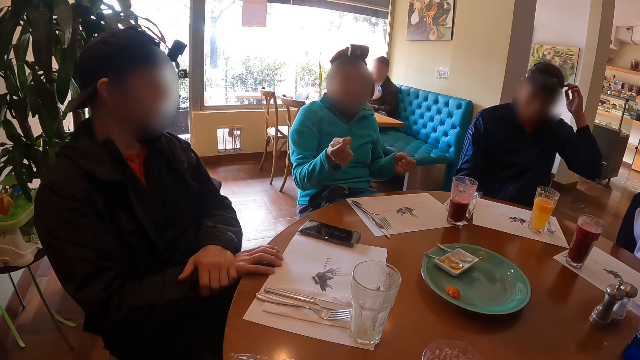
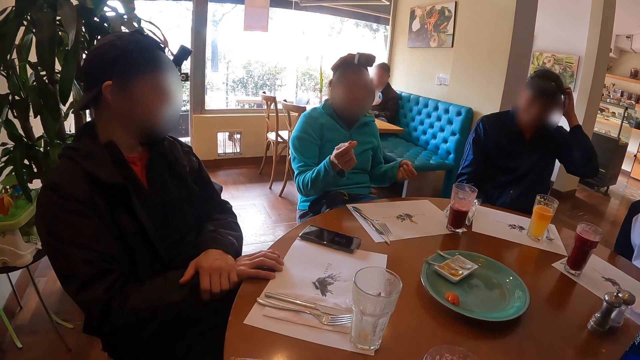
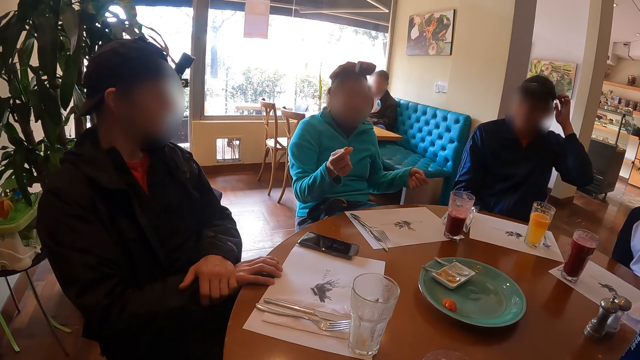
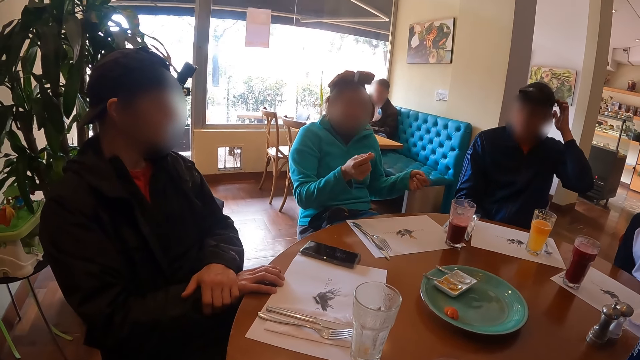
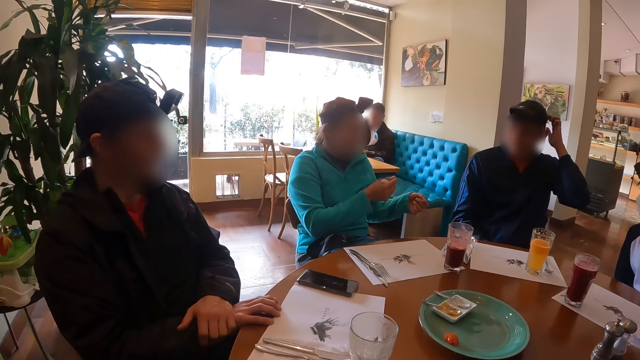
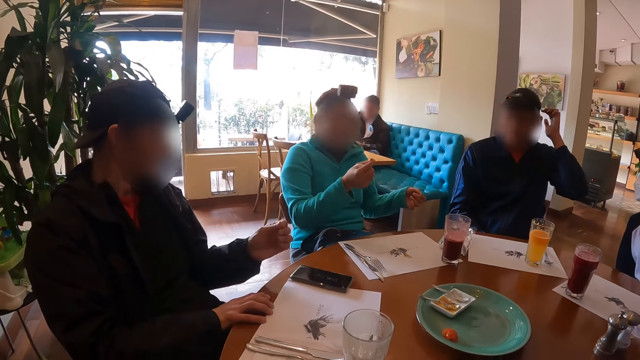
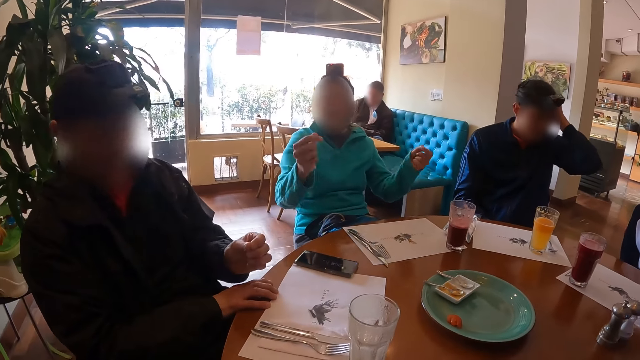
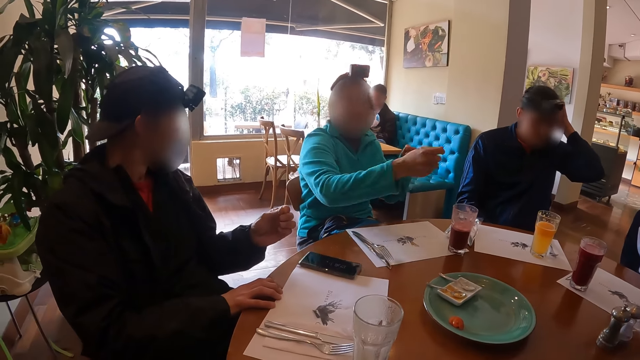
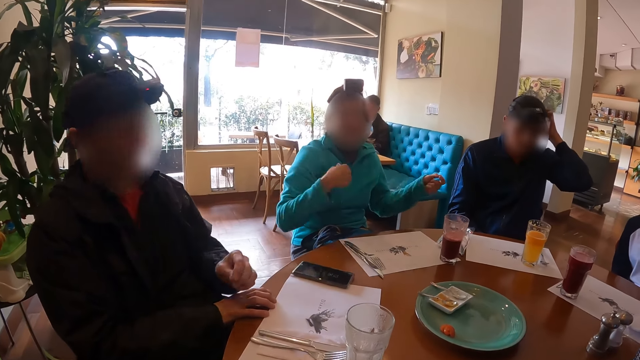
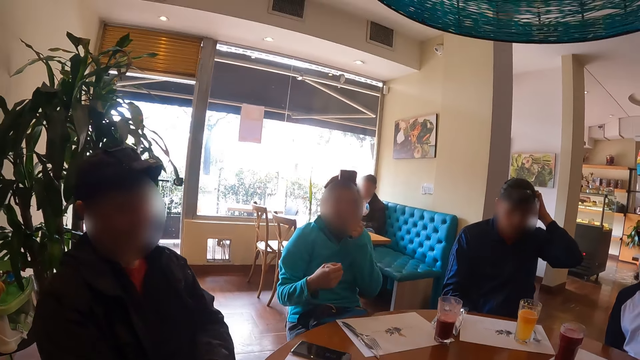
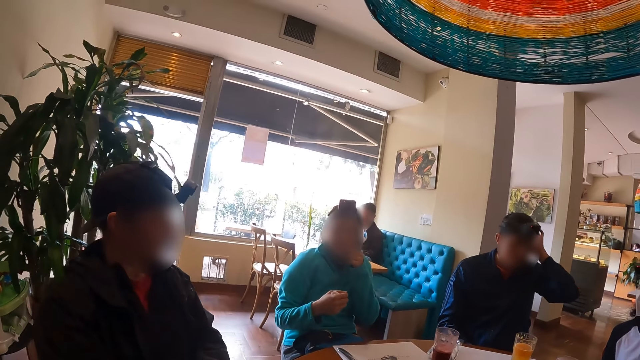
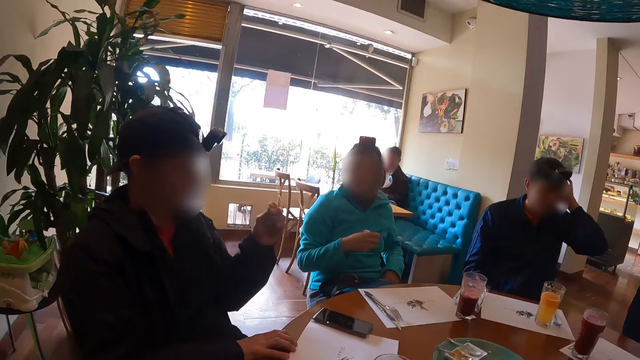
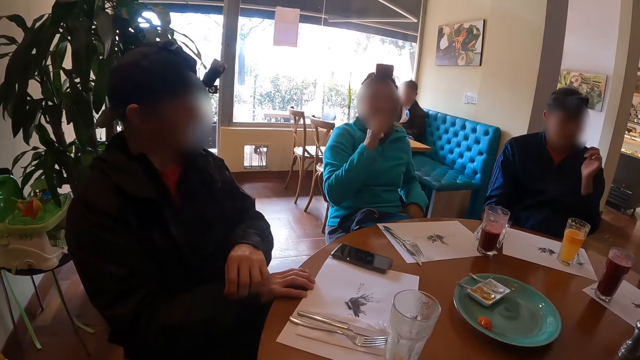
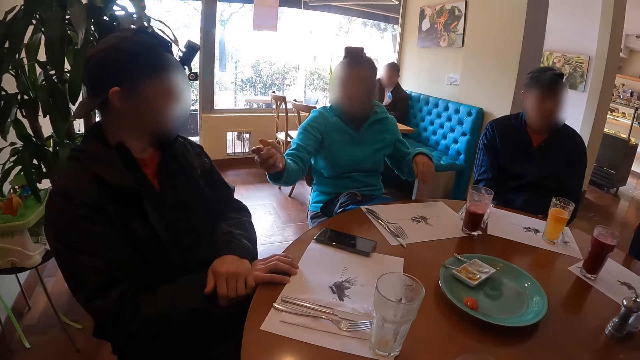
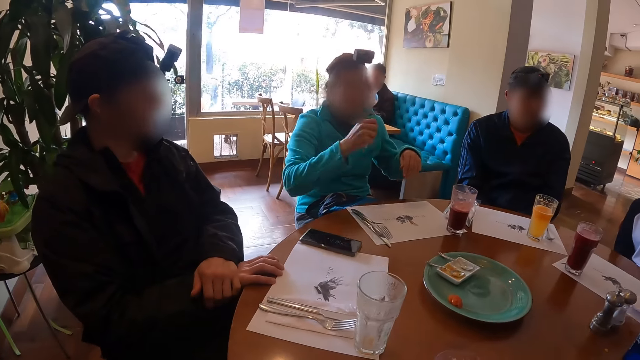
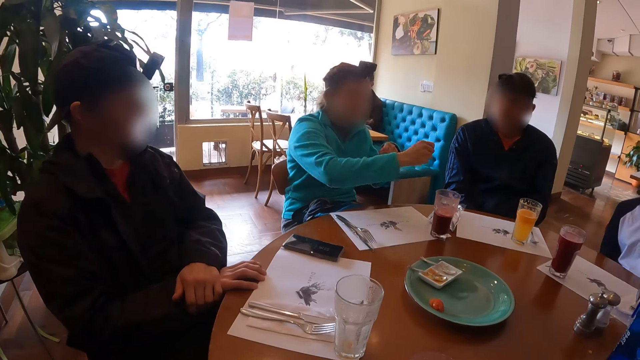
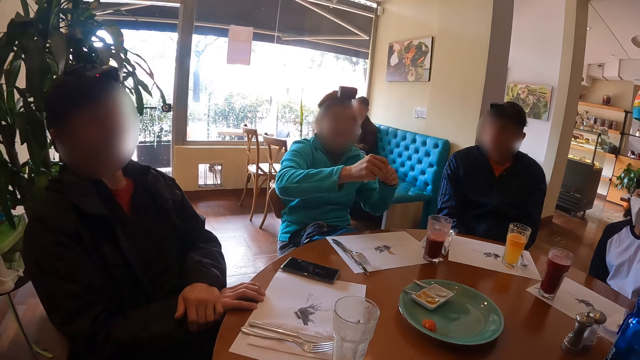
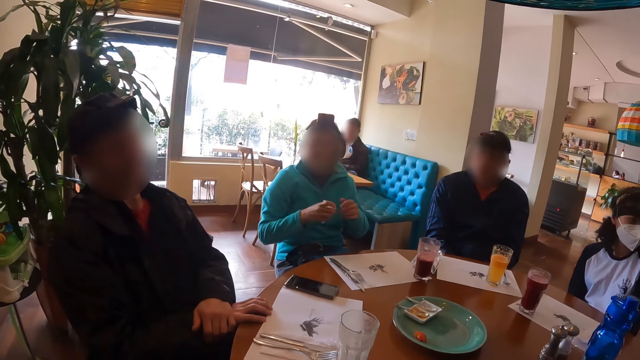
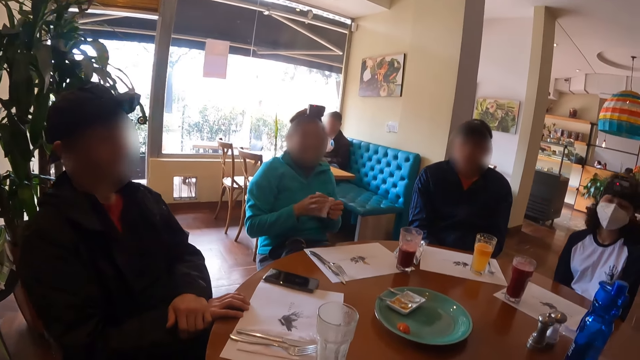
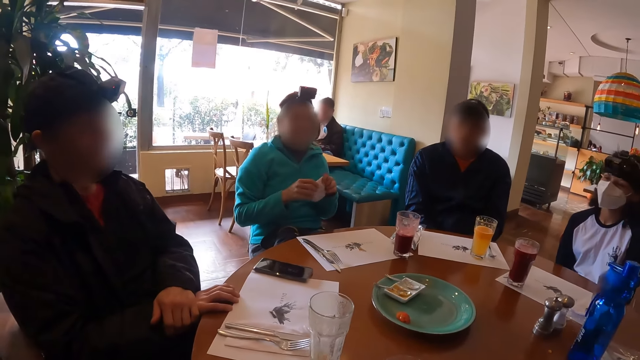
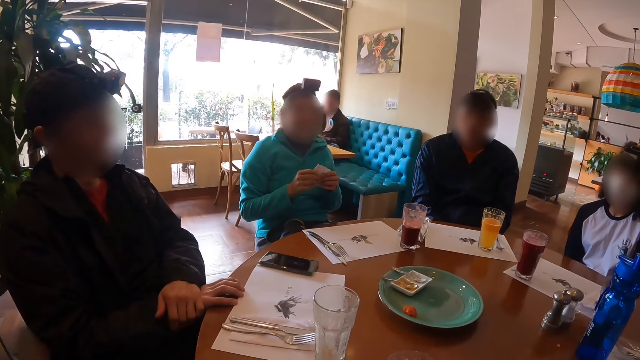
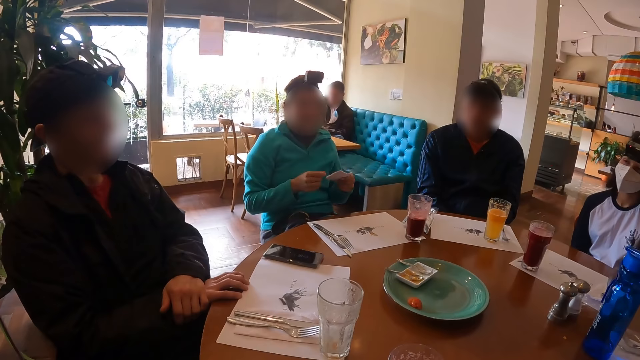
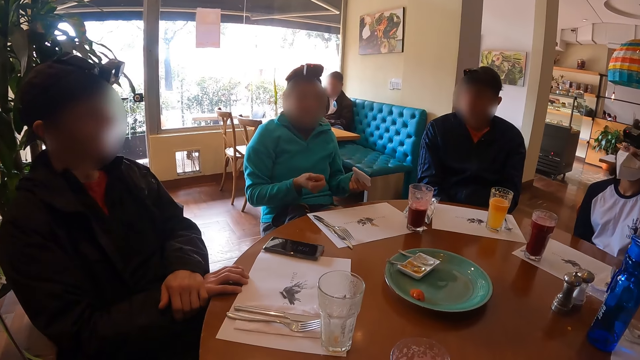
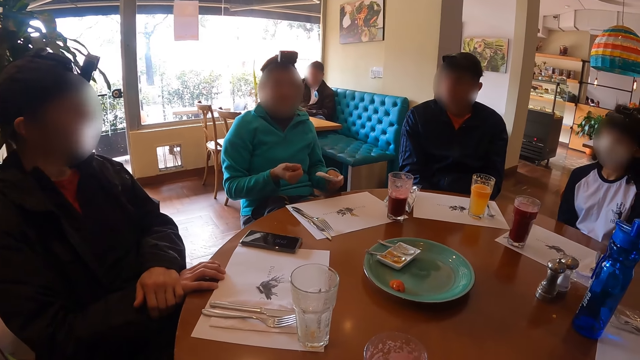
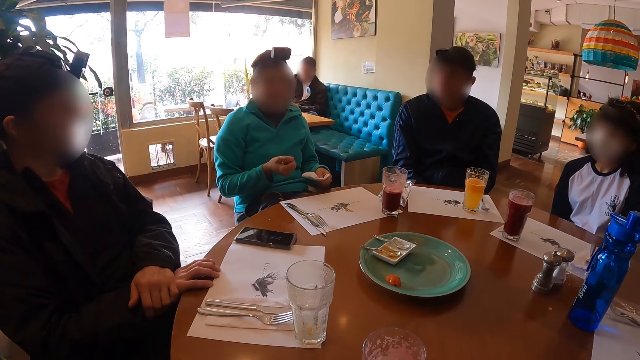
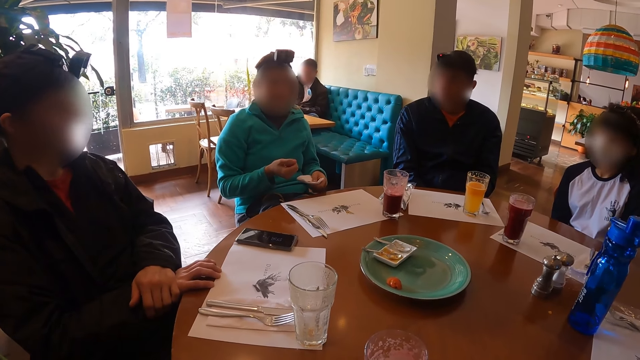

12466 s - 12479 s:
The man scratches his head with his left hand. Another man gesticulates with his body. The camera wearer and the other persons speak to each other. A woman touches her face with her left hand. The other man touches his mouth with his left hand. The woman rolls the tissue paper with both hands and holds the tissue paper with her left hand.

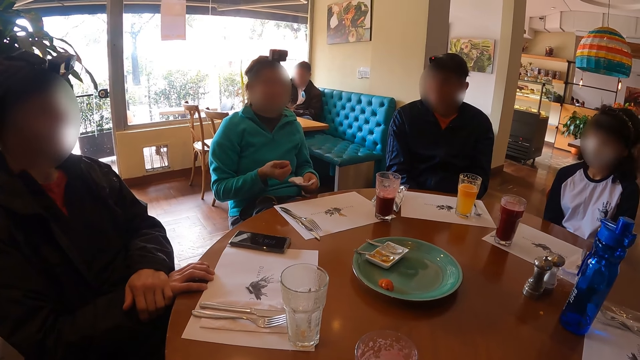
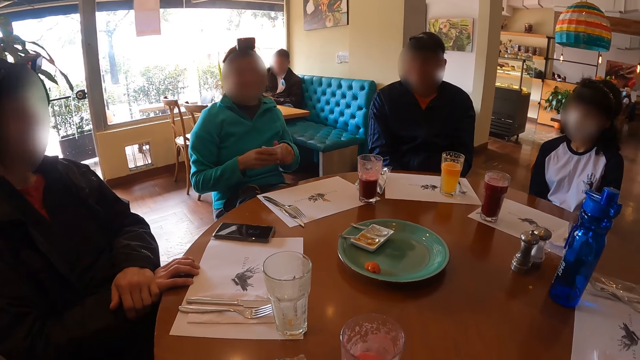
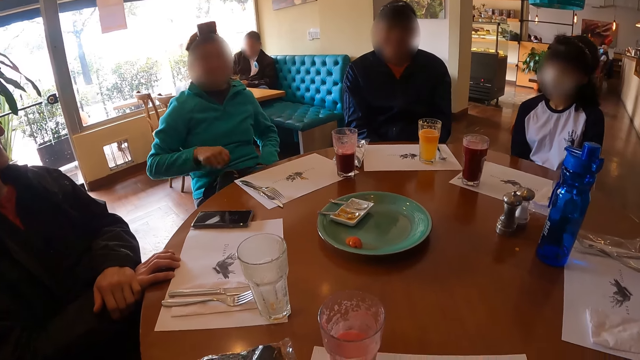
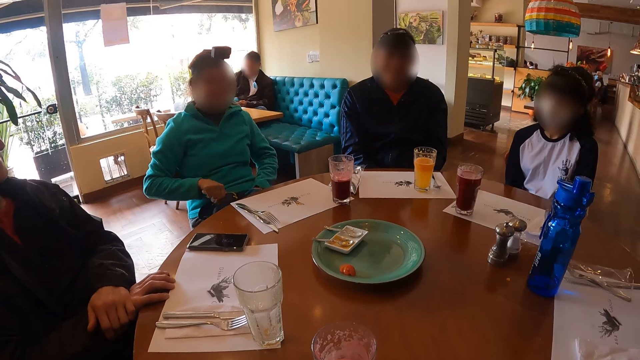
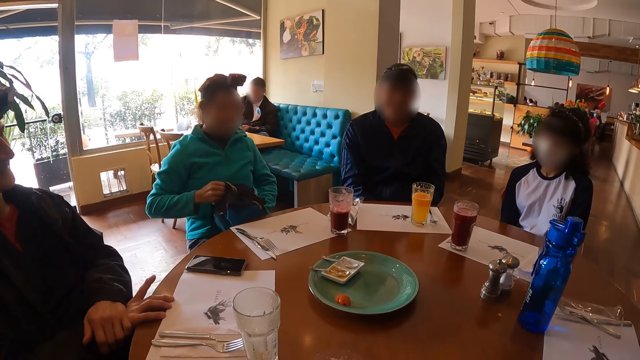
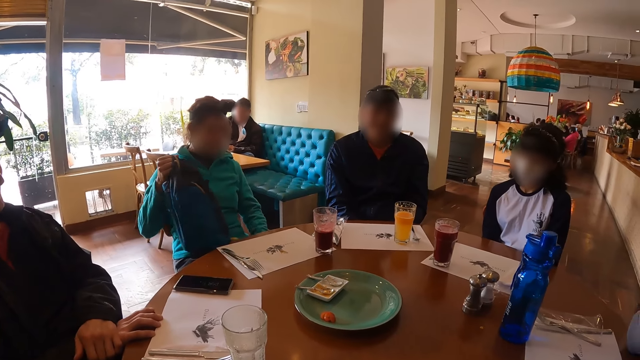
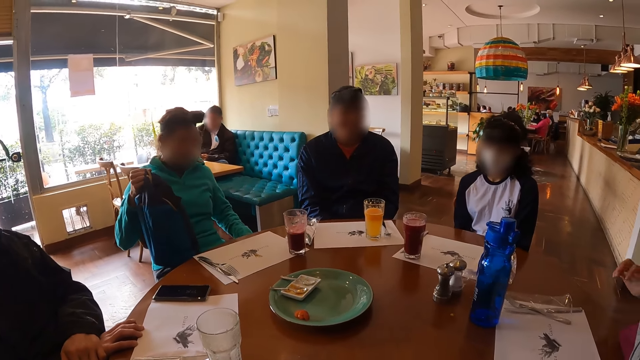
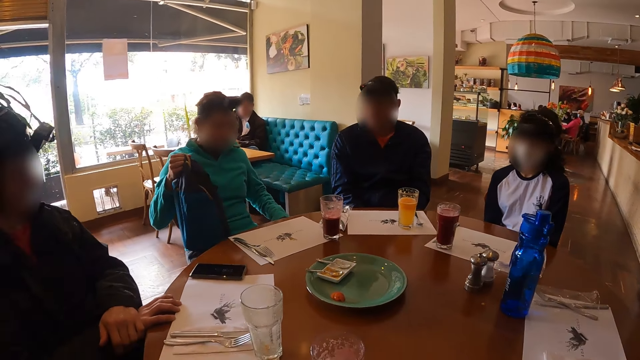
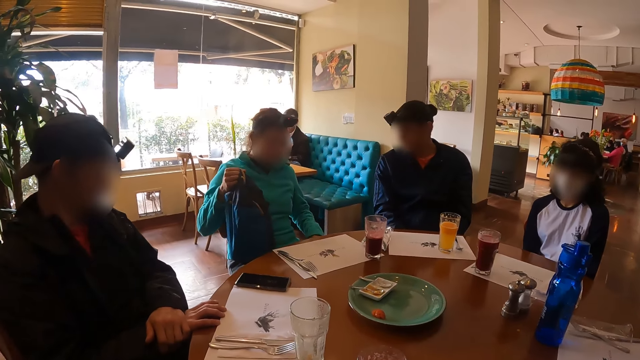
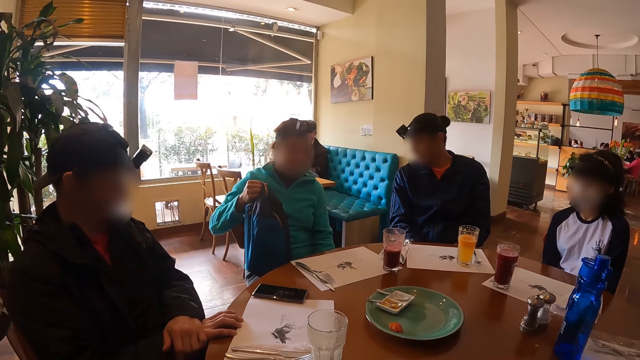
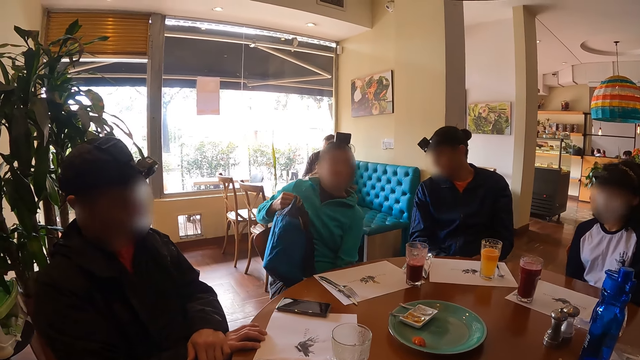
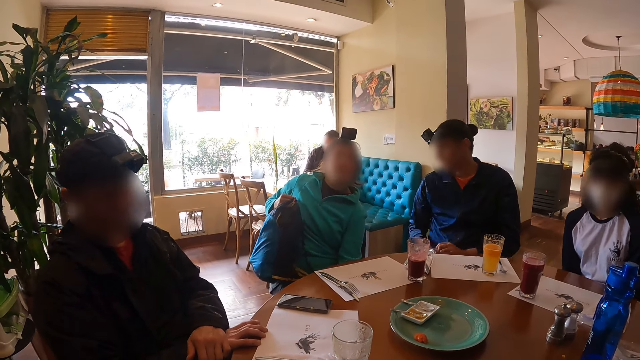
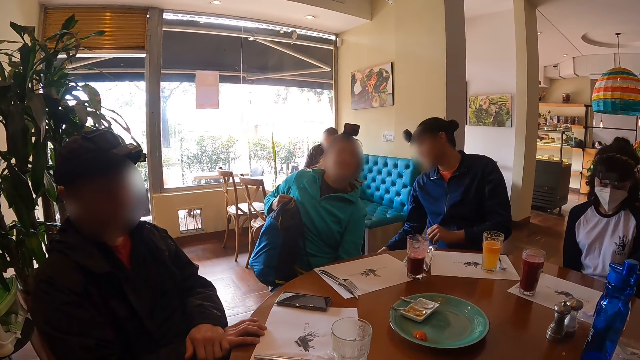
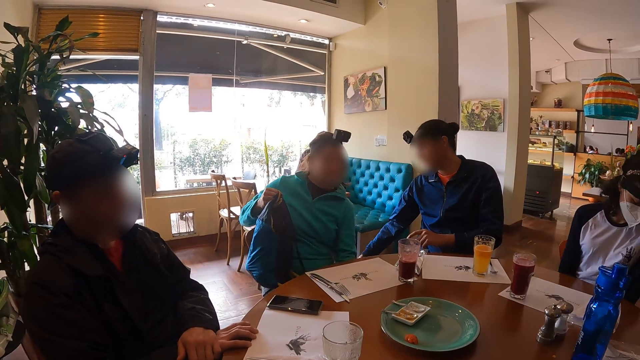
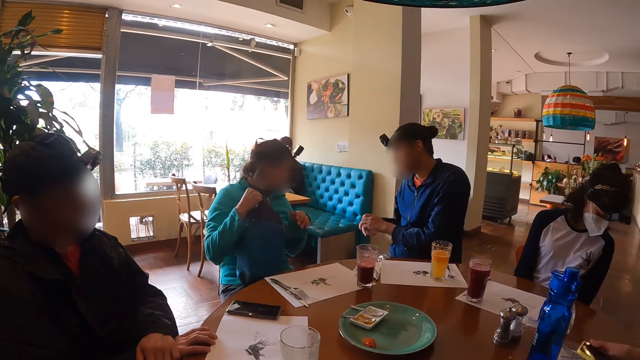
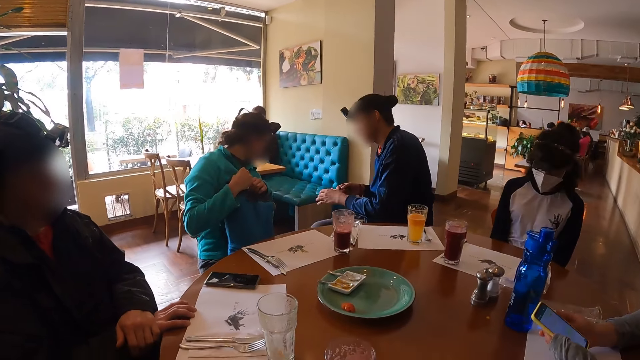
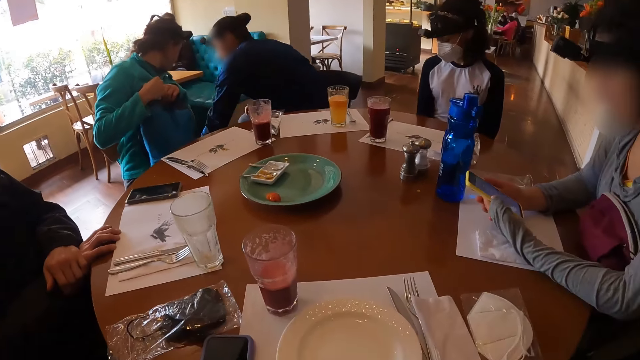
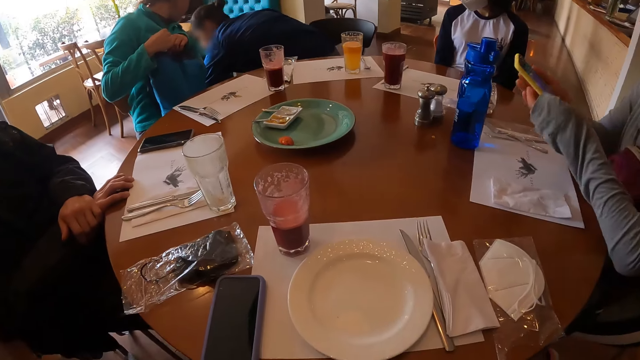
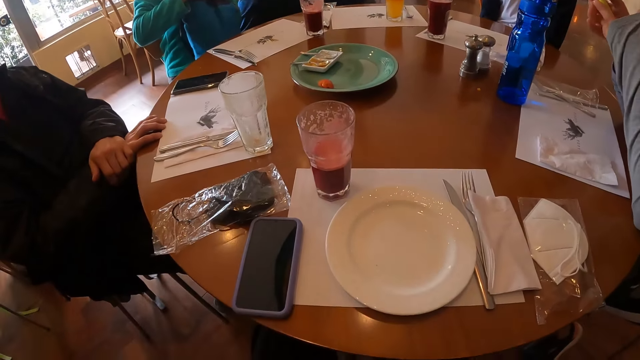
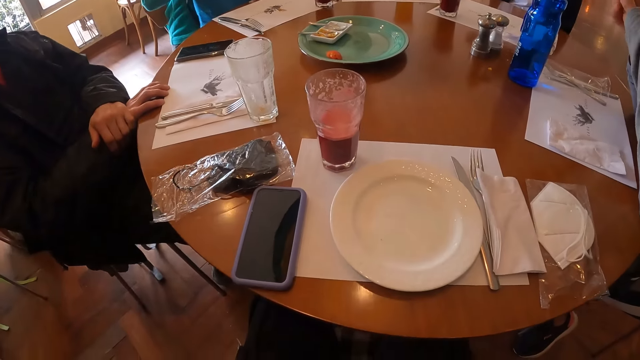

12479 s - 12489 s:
The woman passes the tissue paper to her right hand. The woman picks a bag from her lap with her right hand. A person does something. The woman holds the bag with both hands. Another woman operates a phone on the table with both hands.
